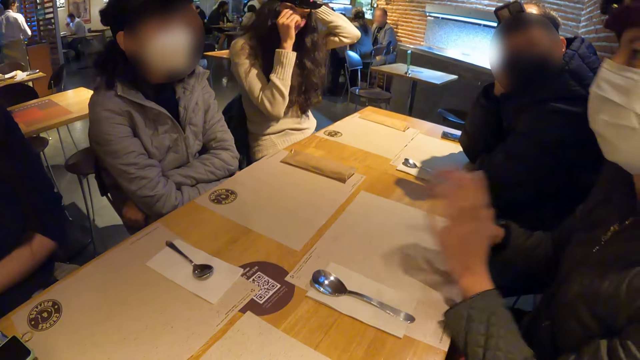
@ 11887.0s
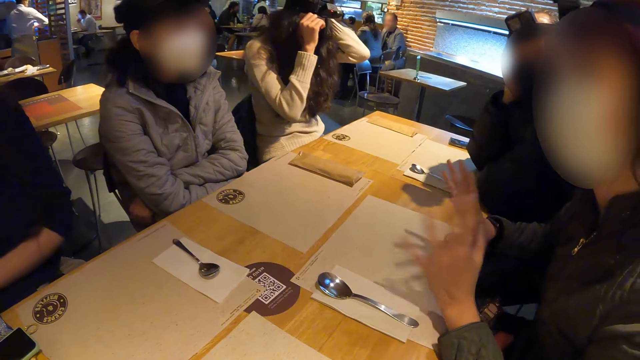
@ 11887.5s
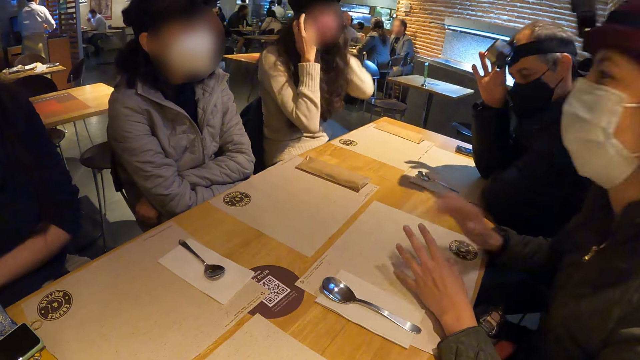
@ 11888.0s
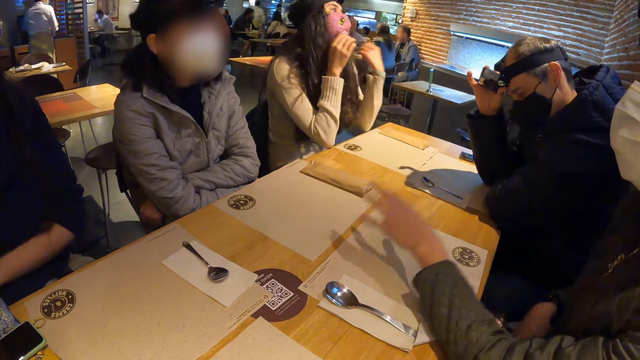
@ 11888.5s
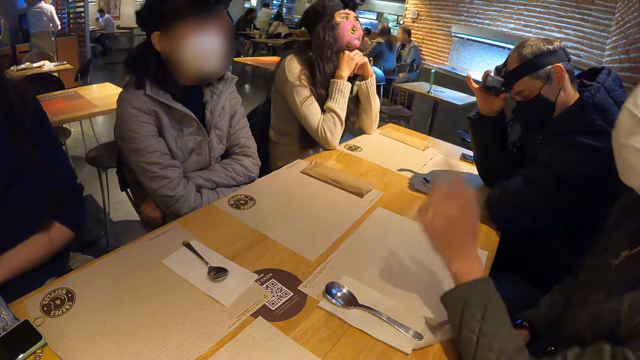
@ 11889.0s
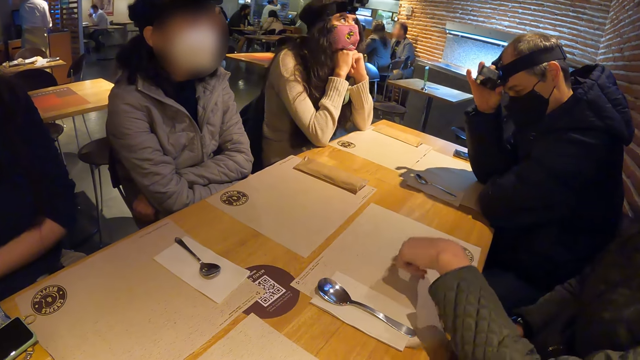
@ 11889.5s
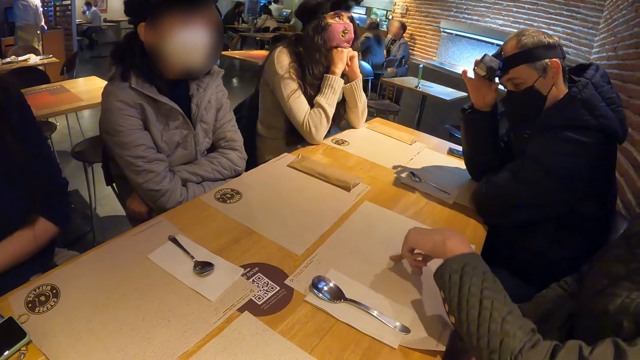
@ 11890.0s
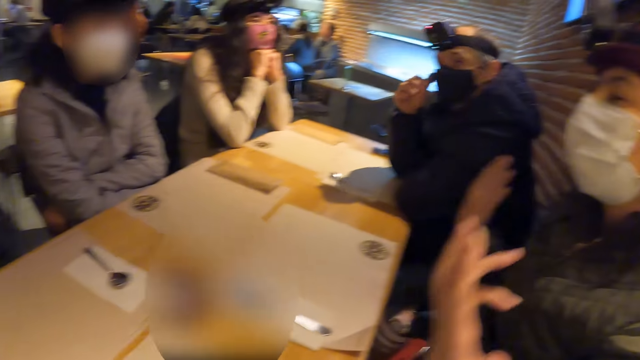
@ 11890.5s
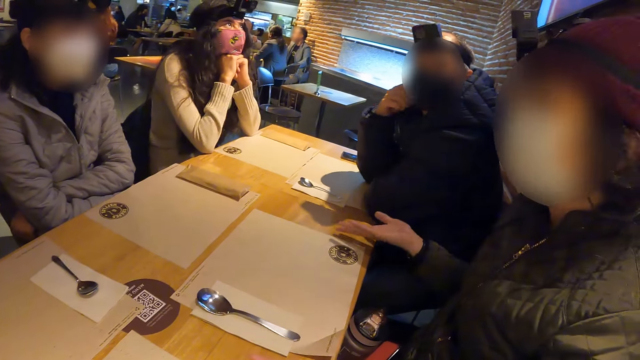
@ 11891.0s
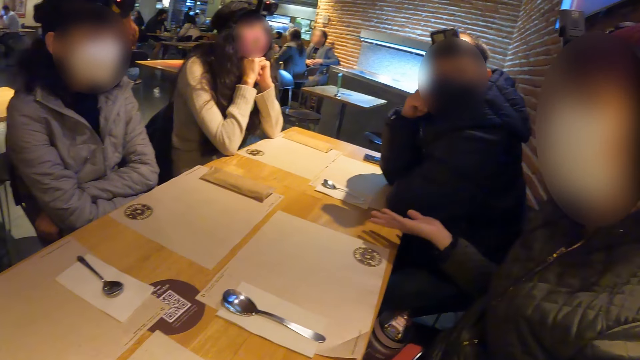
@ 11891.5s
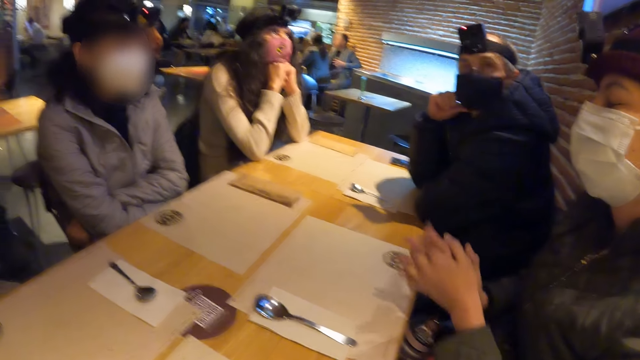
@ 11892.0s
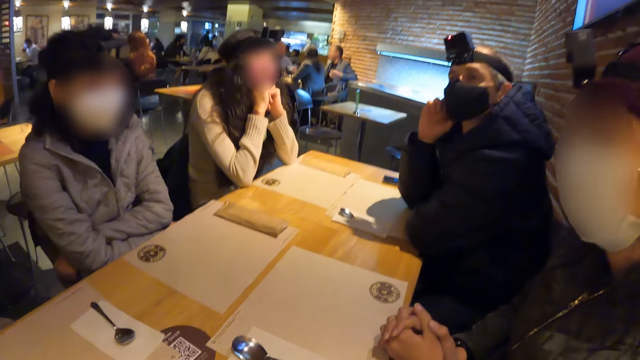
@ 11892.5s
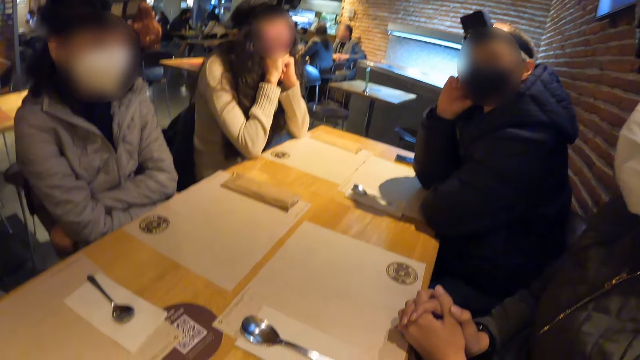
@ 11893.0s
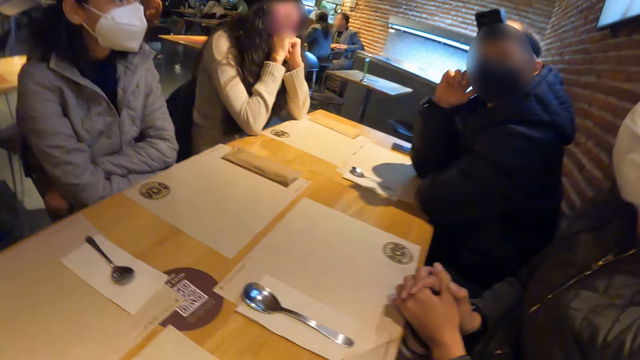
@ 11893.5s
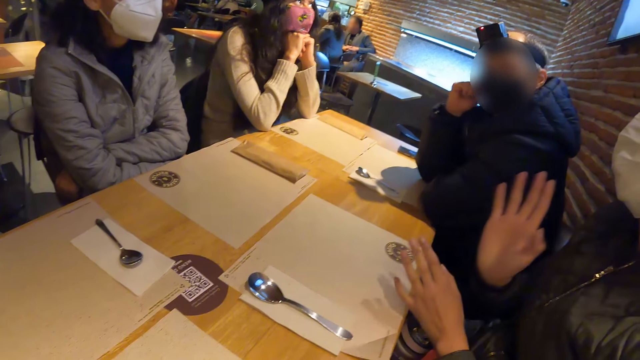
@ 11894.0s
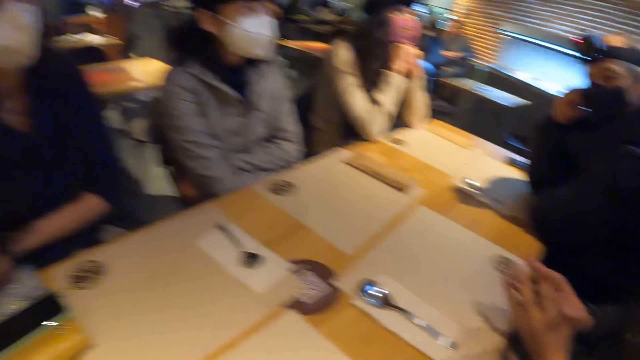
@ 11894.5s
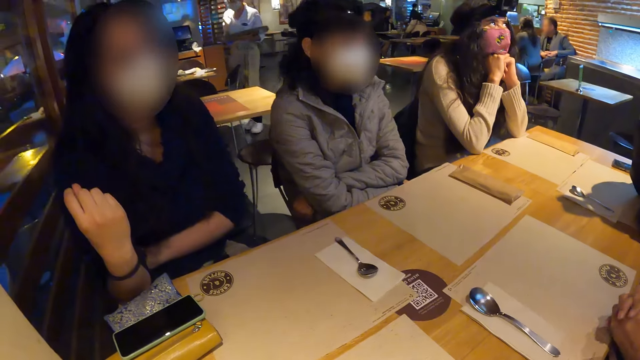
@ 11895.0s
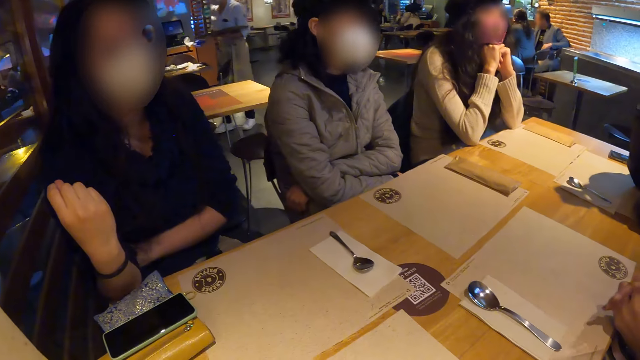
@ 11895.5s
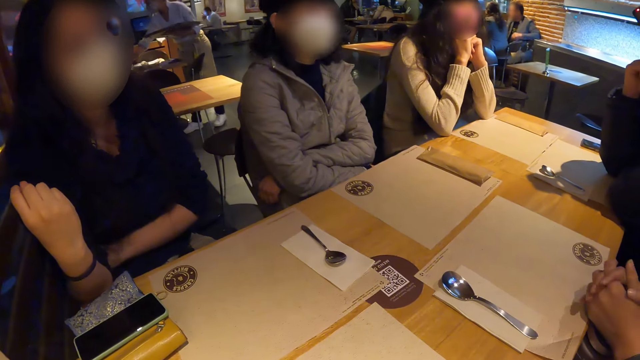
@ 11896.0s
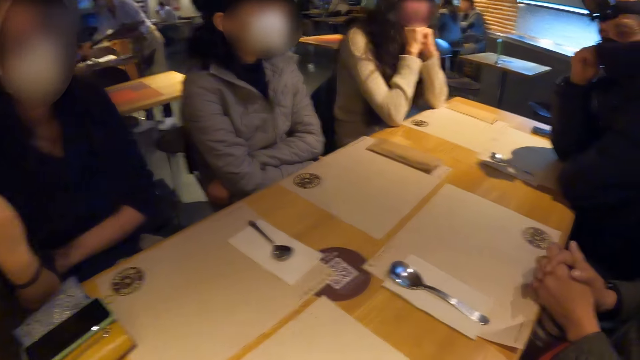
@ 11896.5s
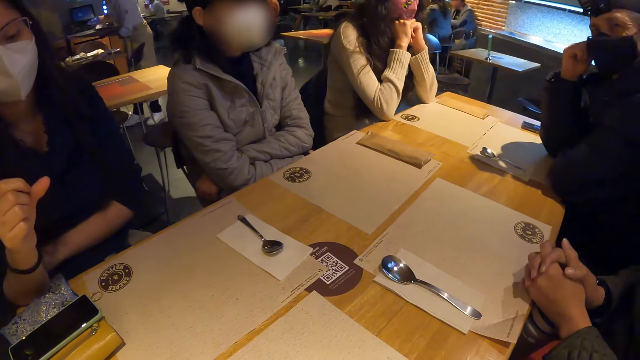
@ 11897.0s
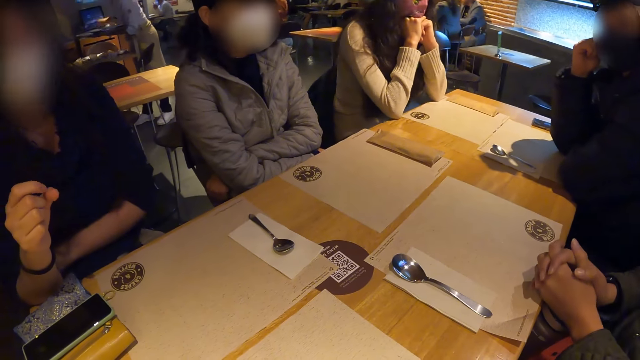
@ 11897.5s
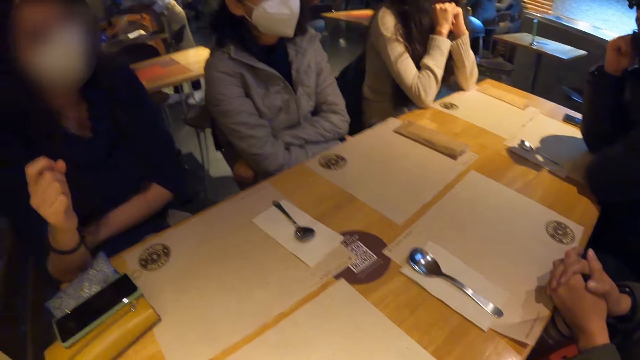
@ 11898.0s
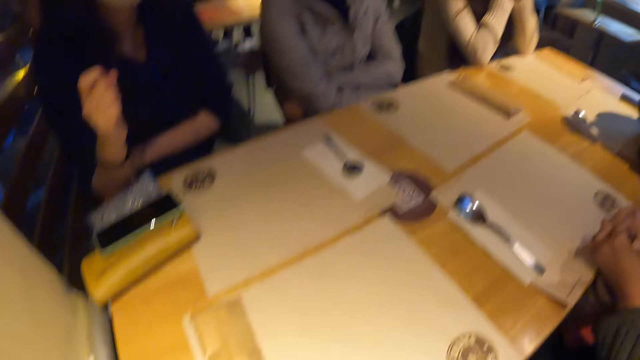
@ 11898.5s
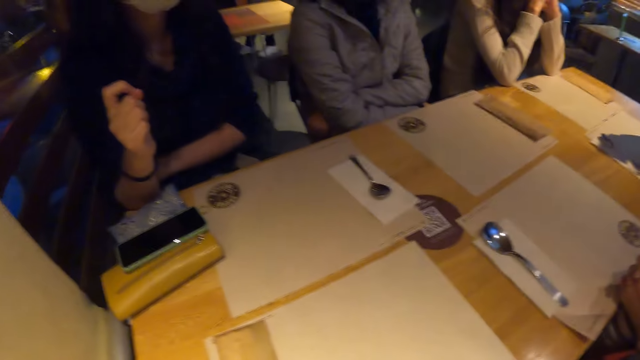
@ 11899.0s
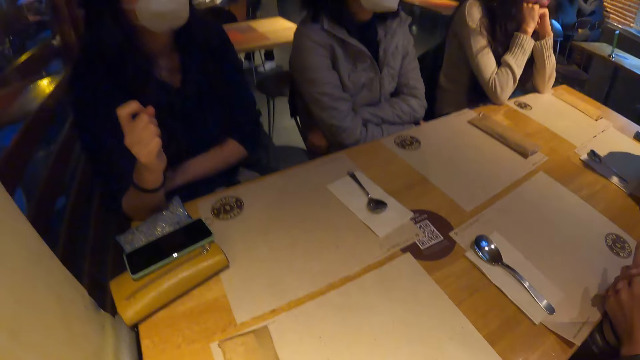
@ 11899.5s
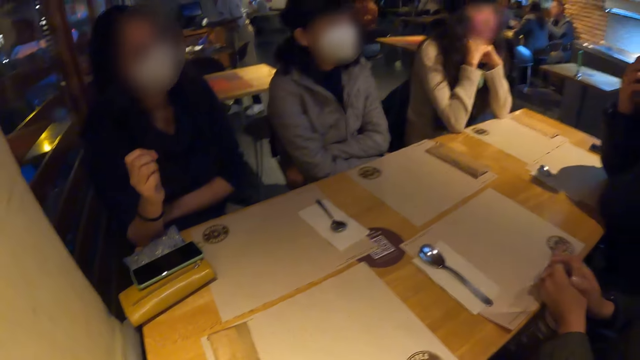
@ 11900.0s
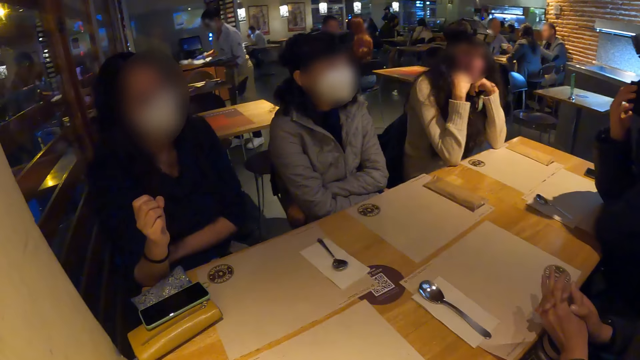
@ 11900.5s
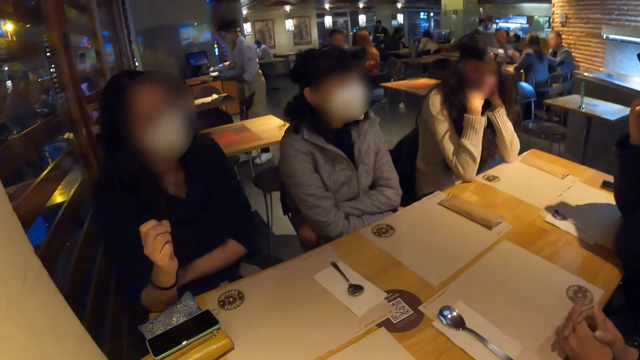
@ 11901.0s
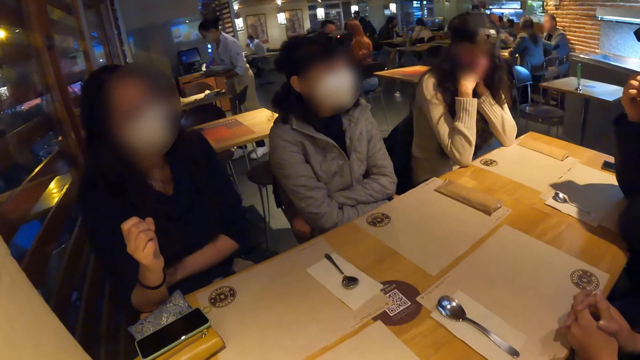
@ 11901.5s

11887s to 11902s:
A woman adjusts the camera on her head with both hands. A man adjusts the camera on his head with his right hand. Another woman gestures with both hands. A woman holds a pulse. Another woman moves the body. The woman holding the pulse raises one hand.

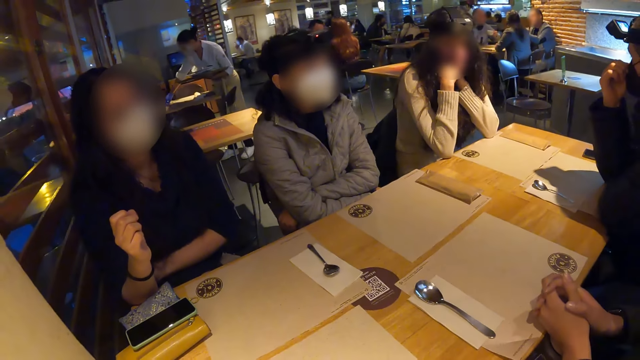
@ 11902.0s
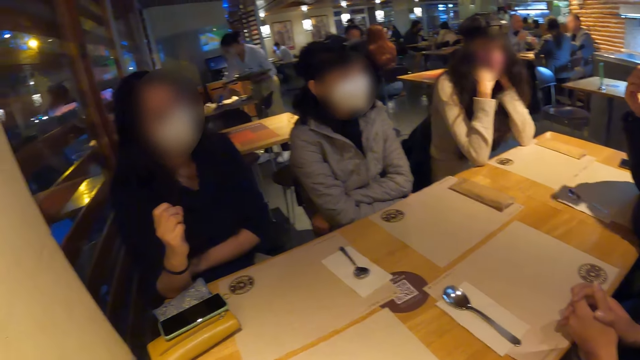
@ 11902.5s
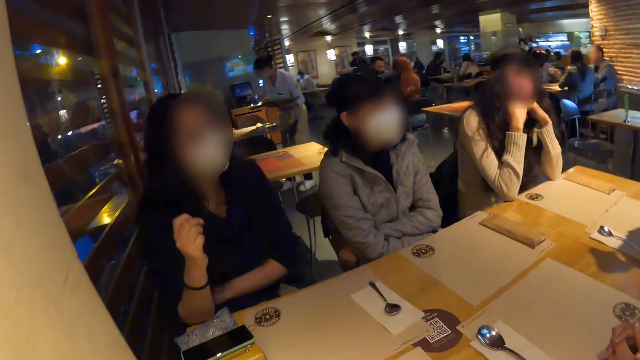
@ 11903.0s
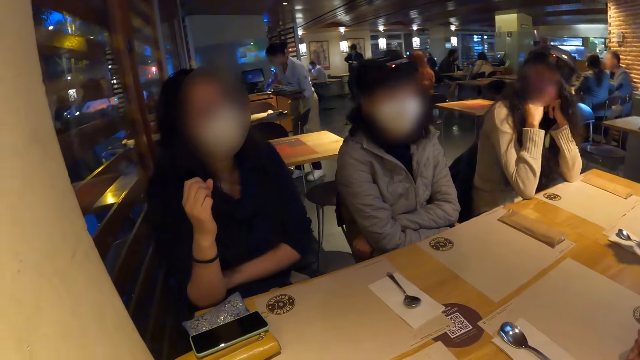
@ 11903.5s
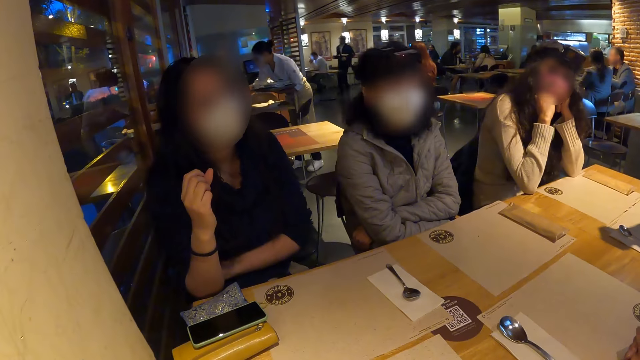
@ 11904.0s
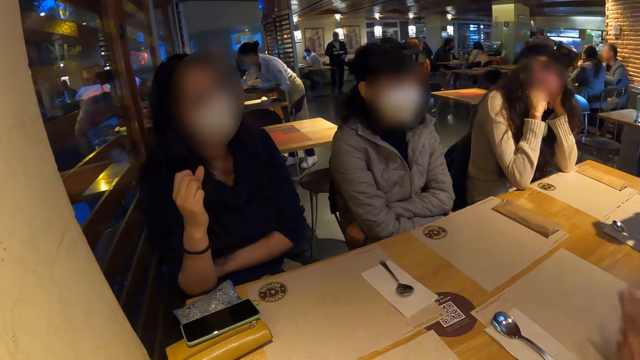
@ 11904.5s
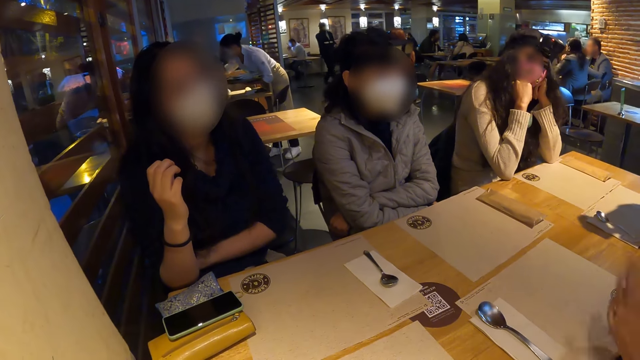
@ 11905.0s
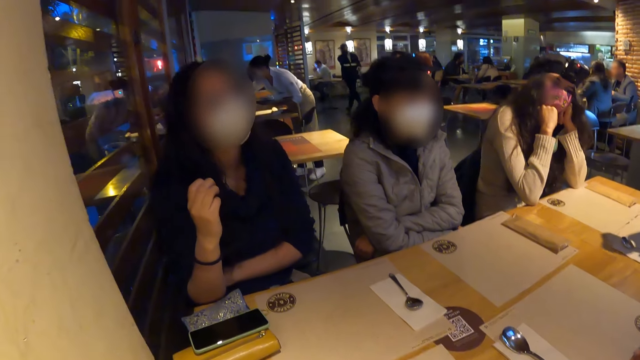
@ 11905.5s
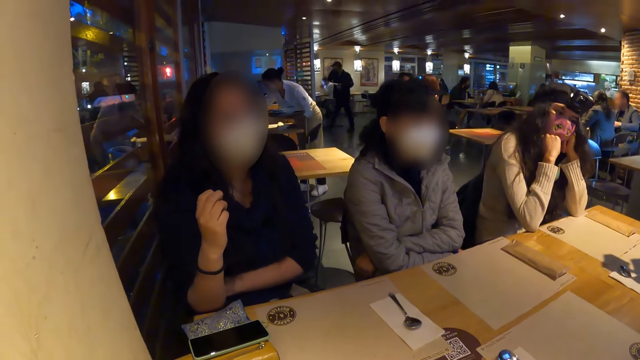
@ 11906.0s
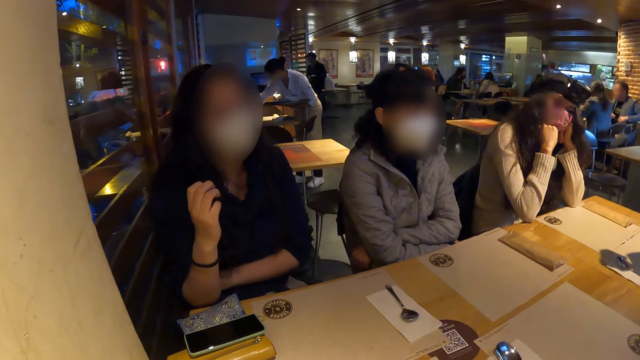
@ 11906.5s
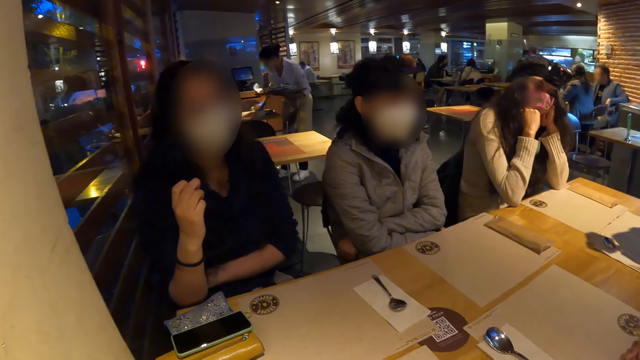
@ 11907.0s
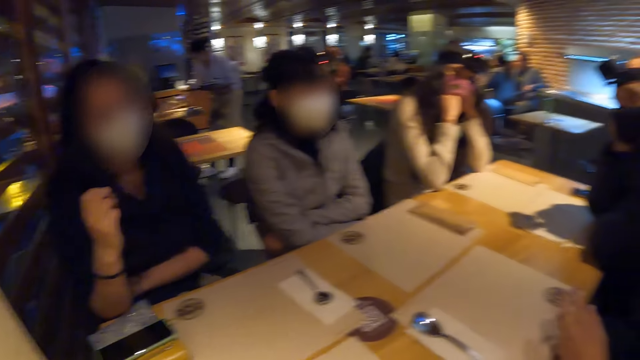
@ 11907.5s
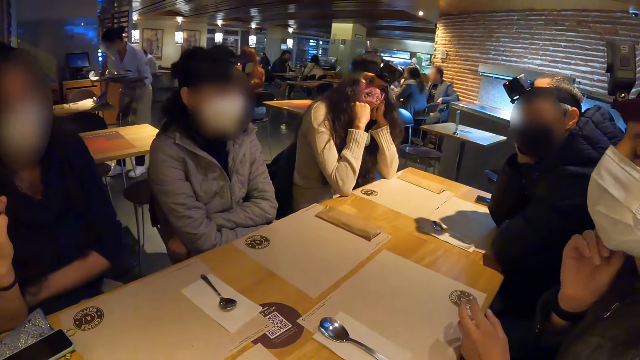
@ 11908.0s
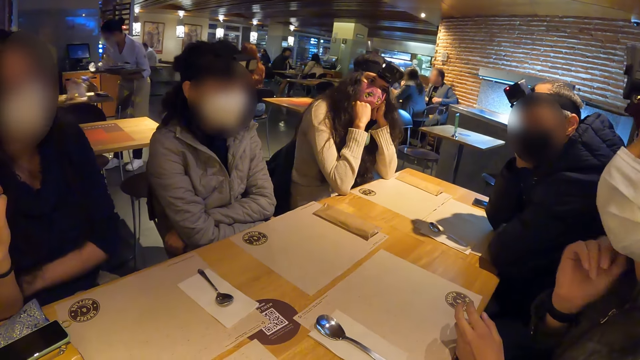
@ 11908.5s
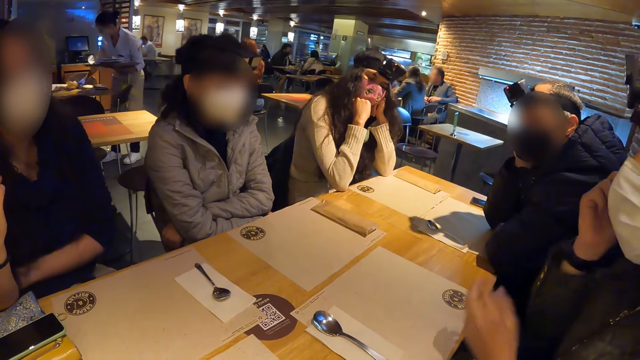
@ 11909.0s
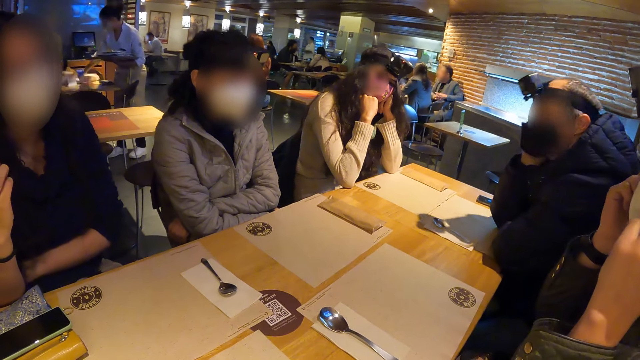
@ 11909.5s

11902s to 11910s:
A woman holds the chin. Another woman moves a finger. A man points. A woman adjusts a mask on her face with both hands. The man speaks.
